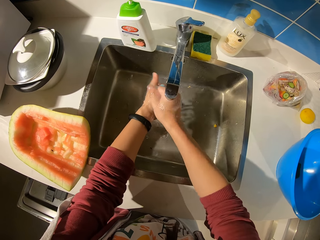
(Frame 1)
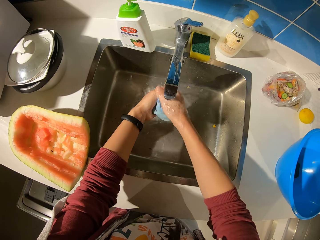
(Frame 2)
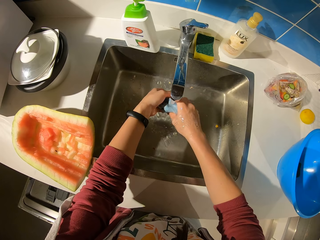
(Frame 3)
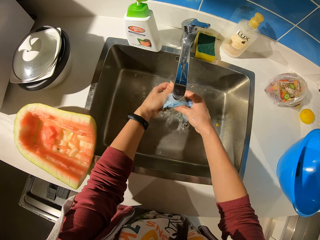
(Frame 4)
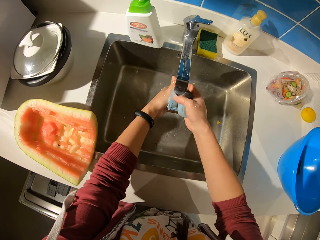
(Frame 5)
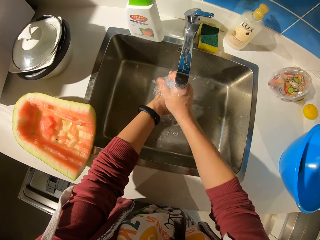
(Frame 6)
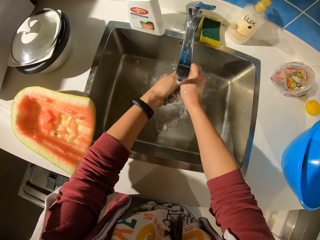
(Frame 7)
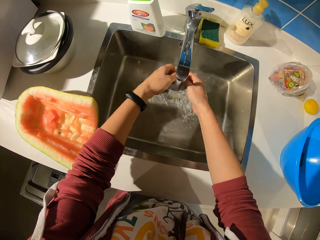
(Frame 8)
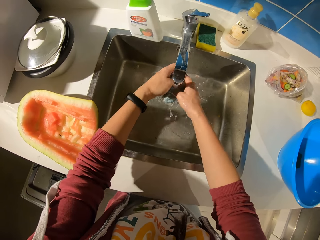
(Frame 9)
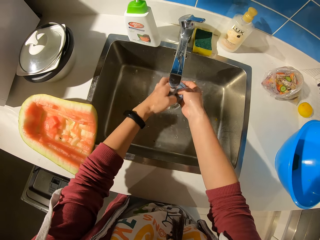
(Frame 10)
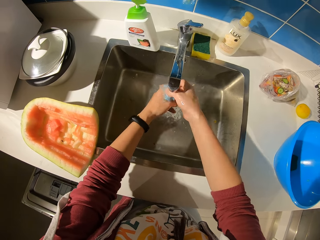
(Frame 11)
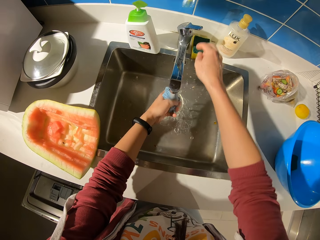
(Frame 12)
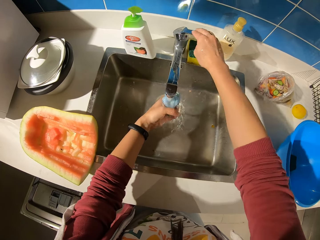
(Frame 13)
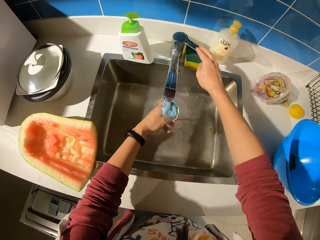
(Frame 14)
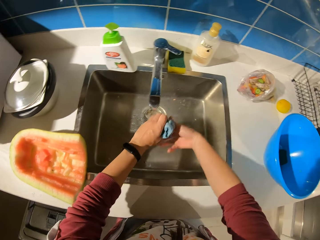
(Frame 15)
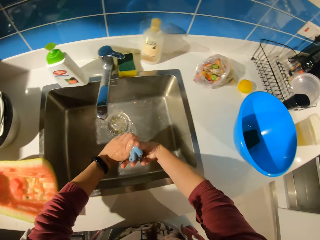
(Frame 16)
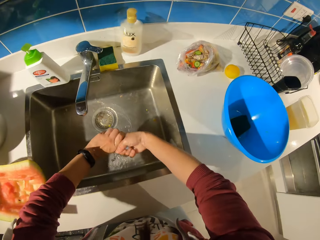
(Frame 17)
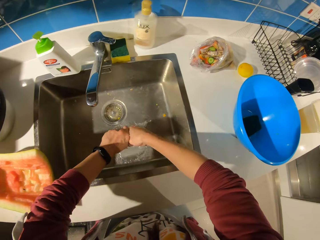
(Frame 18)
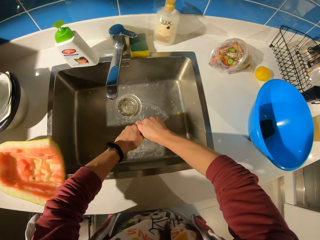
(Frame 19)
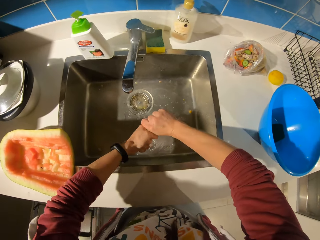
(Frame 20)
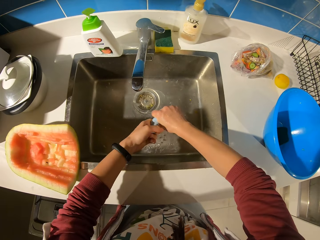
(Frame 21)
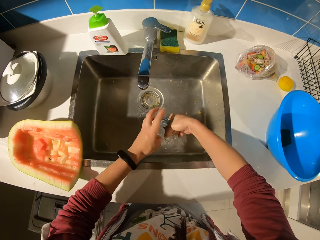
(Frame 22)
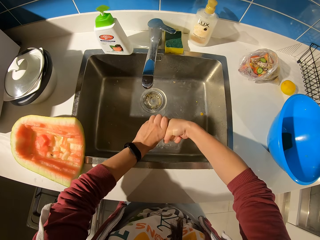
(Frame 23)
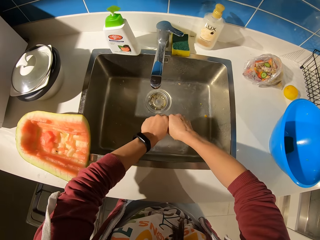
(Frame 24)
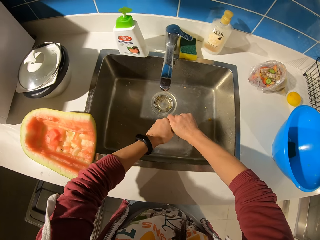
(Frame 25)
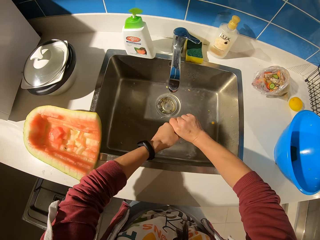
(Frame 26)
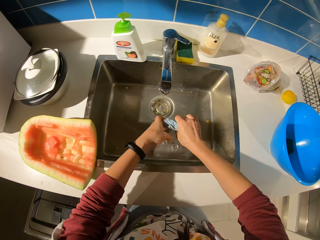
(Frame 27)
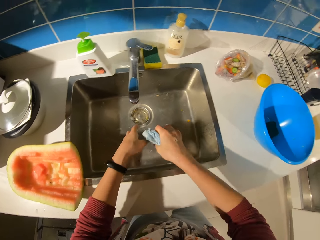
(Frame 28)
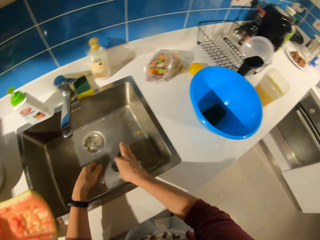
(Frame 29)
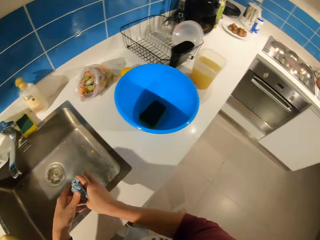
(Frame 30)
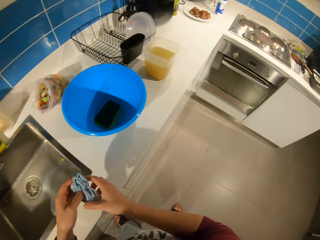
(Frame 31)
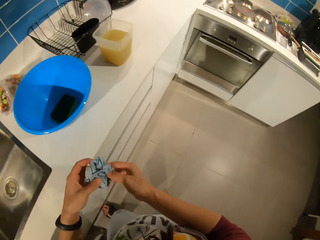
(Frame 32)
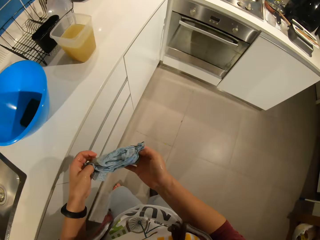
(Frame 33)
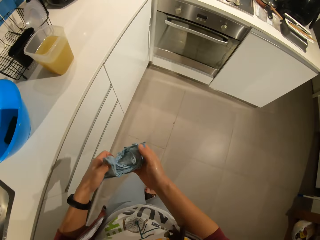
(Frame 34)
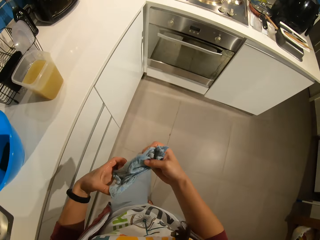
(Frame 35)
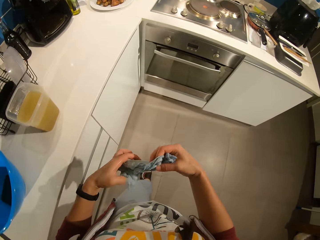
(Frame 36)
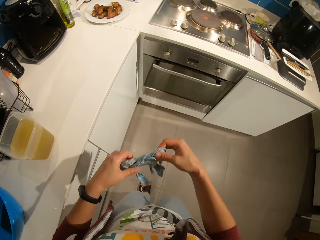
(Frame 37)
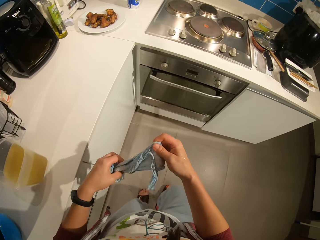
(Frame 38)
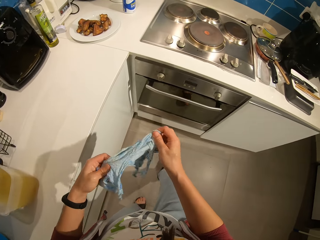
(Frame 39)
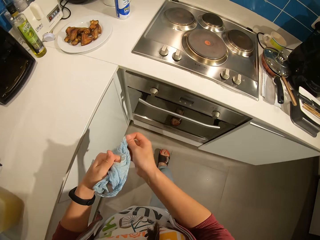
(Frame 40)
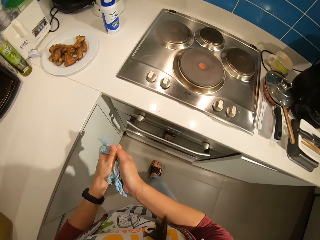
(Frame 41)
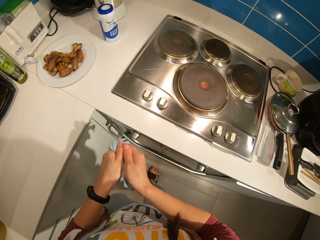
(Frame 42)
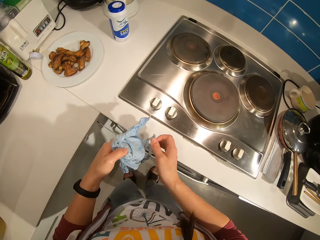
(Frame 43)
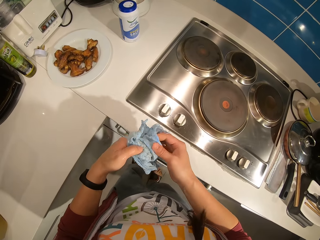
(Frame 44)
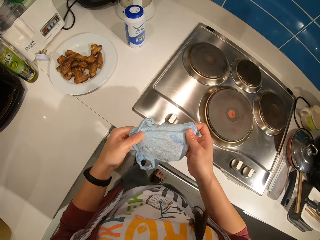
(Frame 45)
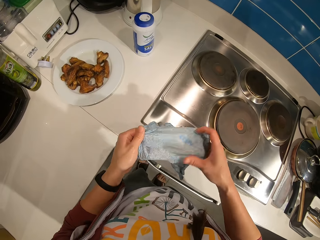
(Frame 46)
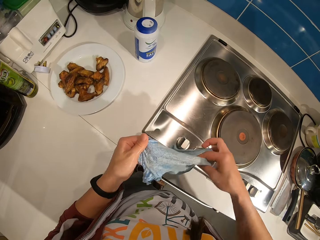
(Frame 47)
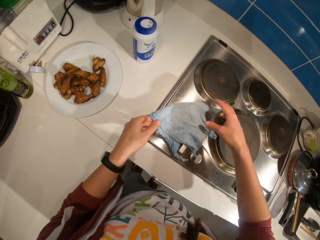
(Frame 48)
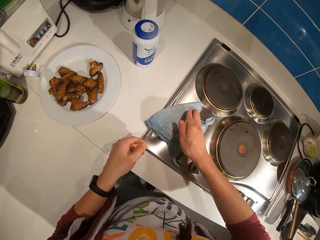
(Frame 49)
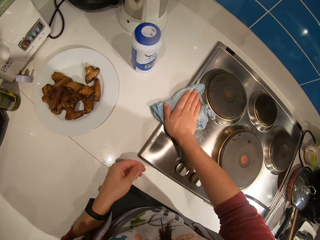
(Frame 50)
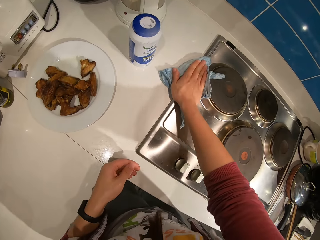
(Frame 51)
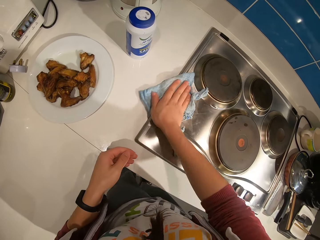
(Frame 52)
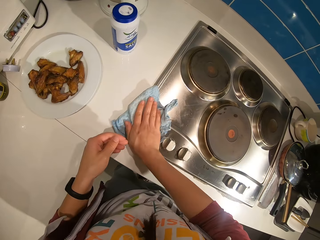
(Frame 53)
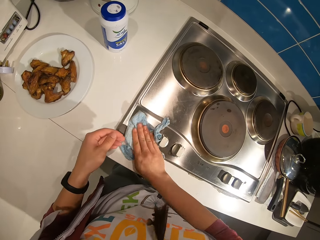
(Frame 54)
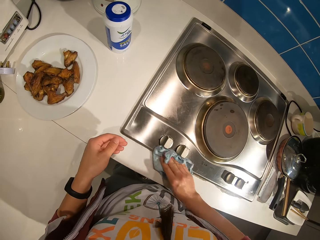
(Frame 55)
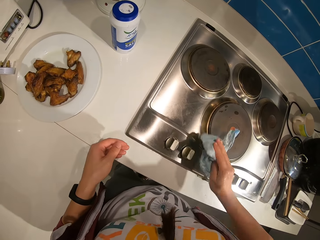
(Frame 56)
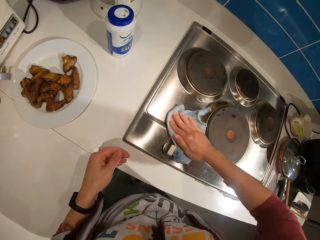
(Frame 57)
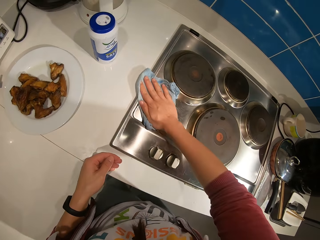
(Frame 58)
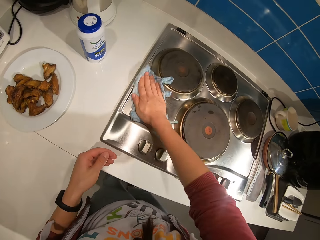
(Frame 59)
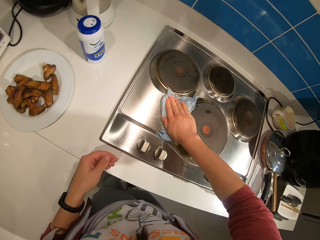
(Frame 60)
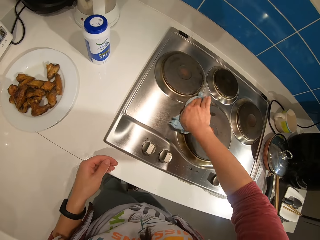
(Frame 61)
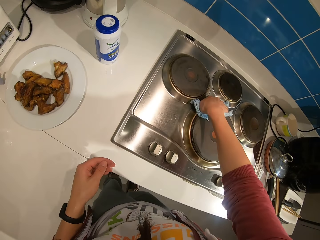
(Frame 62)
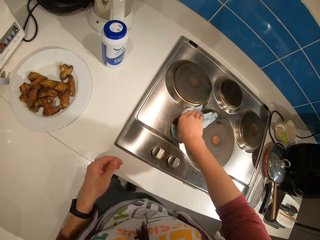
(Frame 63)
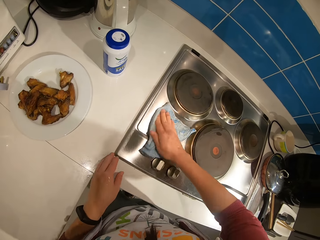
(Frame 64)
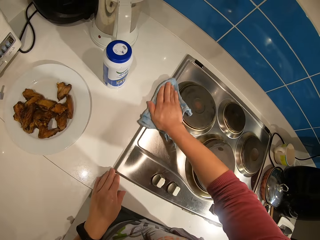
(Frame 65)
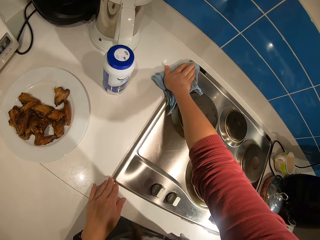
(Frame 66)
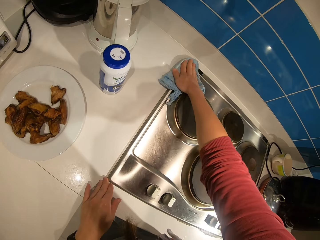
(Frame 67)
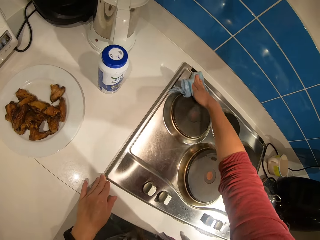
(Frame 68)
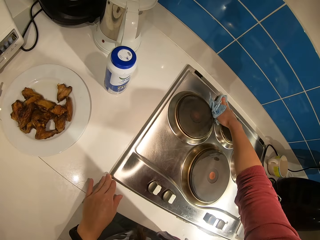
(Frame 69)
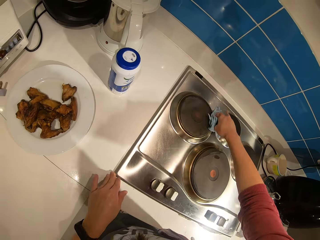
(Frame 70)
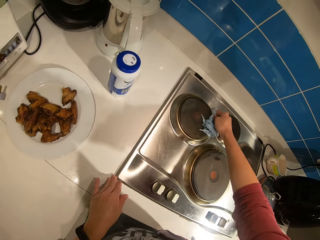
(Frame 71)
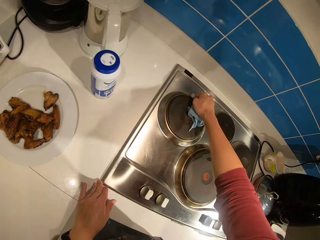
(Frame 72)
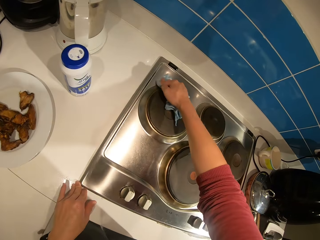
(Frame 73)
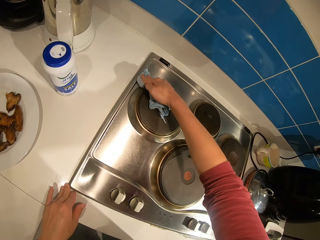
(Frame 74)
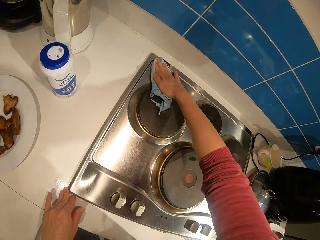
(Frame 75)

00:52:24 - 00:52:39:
The camera wearer turns off the water tap. They squeeze water from the table cloth in the sink. They walk. They clean the cooker with the cloth.

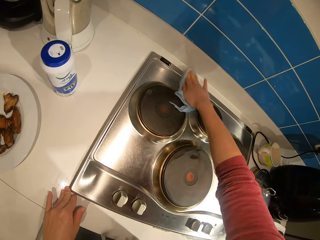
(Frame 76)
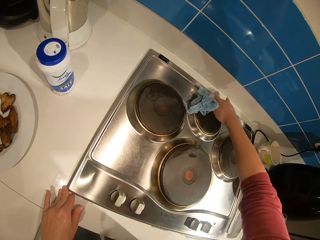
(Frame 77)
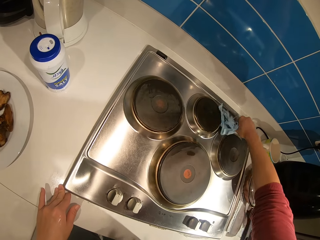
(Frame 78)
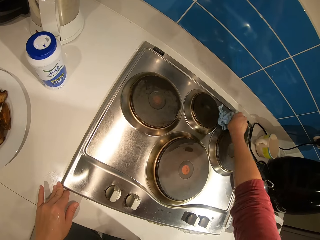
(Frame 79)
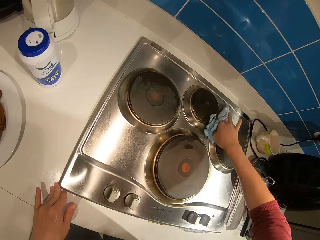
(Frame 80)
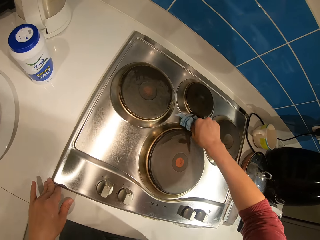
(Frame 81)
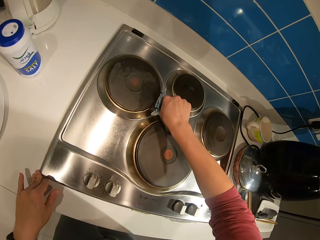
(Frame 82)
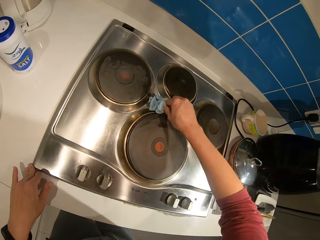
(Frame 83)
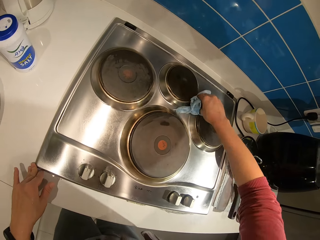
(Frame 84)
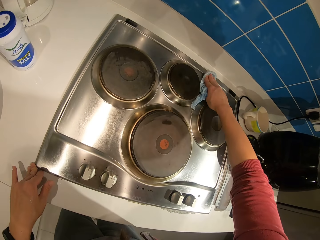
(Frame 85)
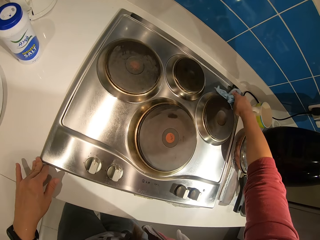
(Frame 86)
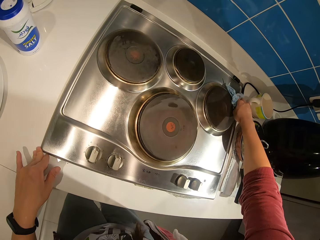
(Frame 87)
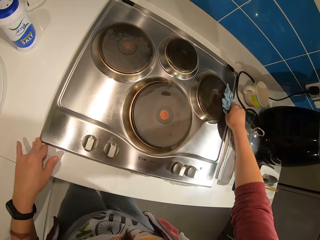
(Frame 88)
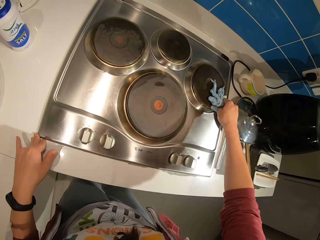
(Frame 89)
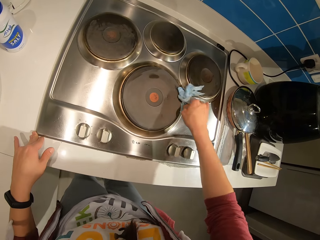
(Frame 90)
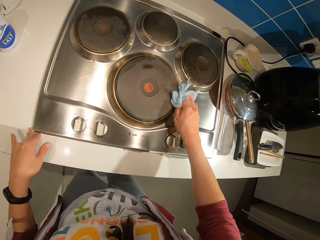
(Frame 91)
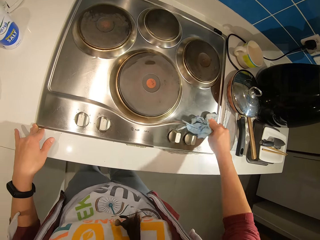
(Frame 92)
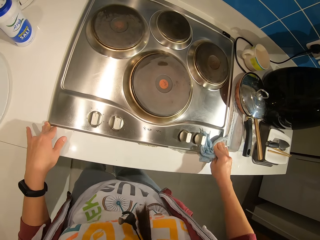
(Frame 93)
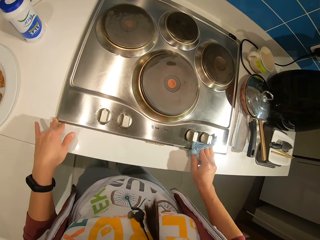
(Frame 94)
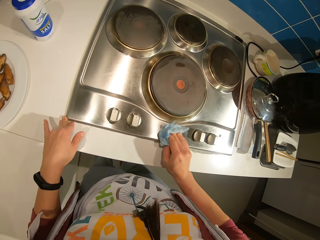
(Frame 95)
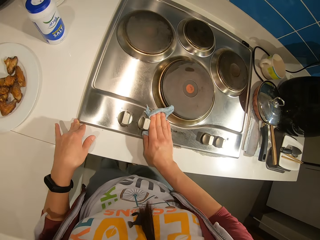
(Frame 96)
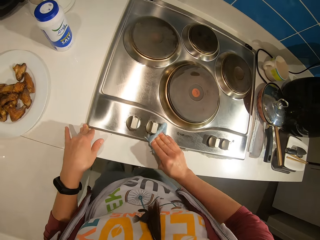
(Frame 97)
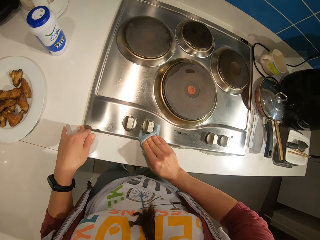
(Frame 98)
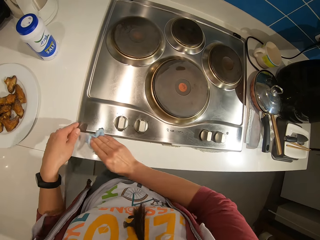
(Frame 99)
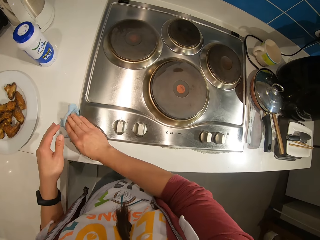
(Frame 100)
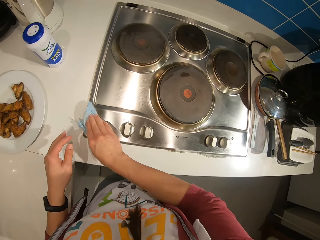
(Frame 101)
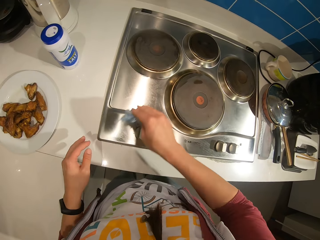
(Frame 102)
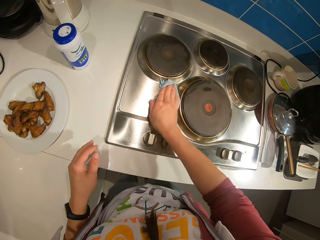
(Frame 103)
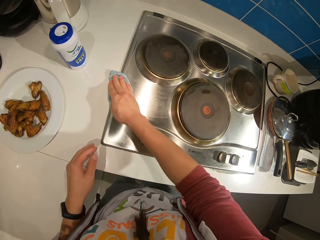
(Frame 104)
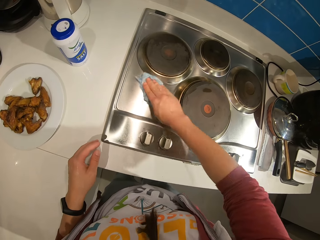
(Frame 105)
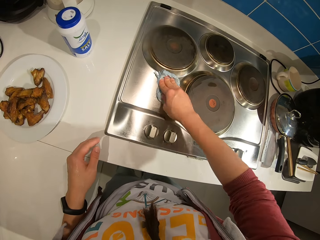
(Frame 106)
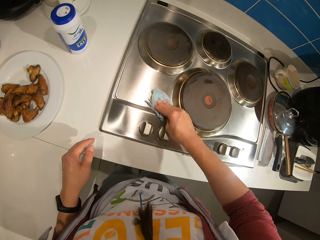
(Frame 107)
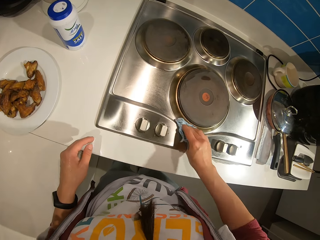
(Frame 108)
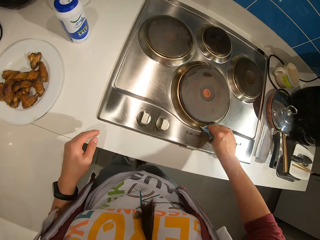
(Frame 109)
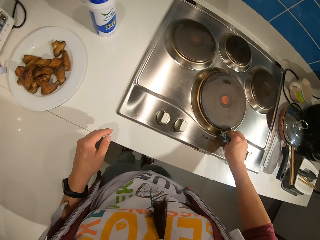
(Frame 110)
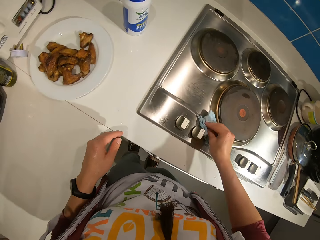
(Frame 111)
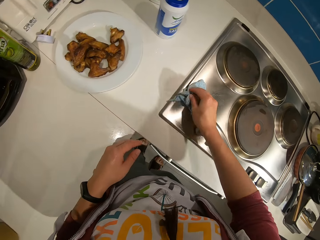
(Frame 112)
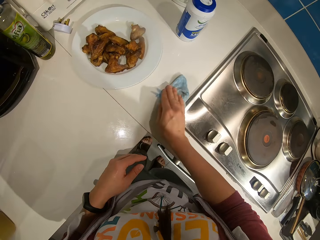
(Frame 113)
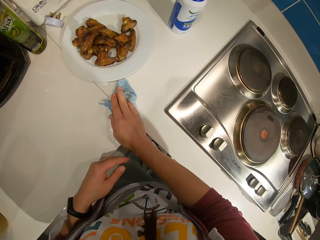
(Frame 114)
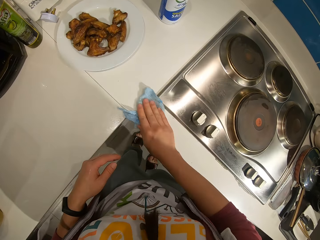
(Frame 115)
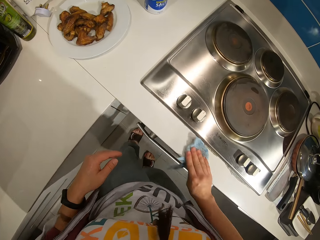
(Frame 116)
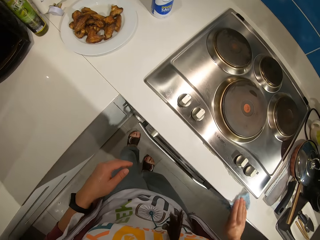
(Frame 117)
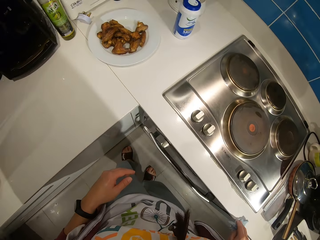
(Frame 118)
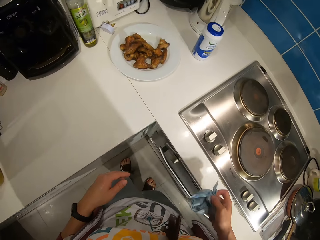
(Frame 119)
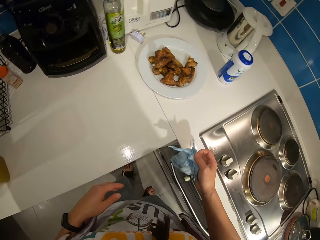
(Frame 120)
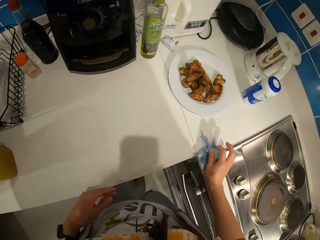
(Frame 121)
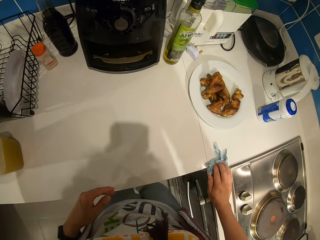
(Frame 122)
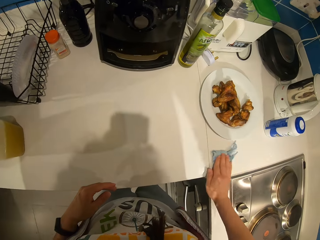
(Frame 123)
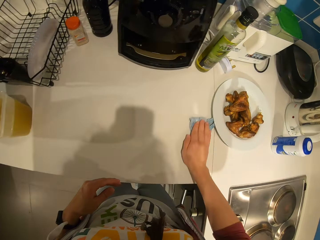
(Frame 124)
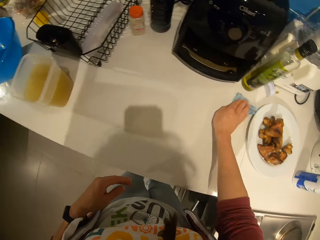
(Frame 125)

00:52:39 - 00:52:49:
The camera wearer cleans the table with the cloth.
